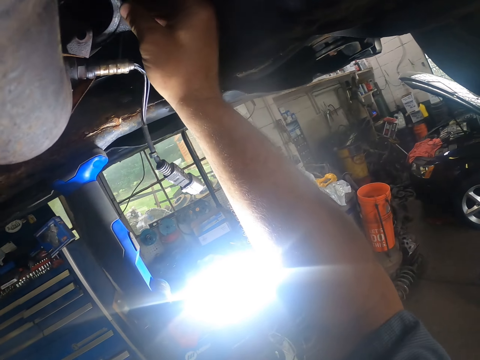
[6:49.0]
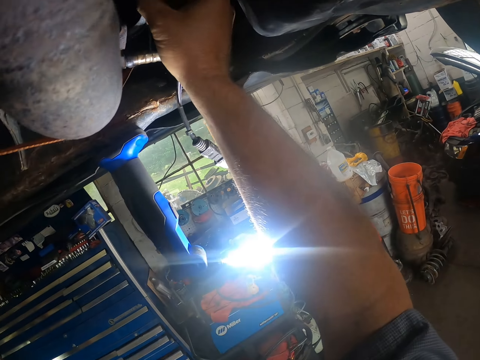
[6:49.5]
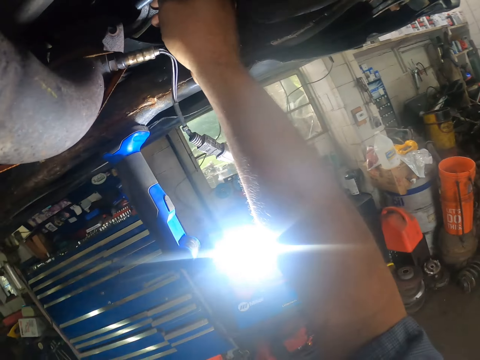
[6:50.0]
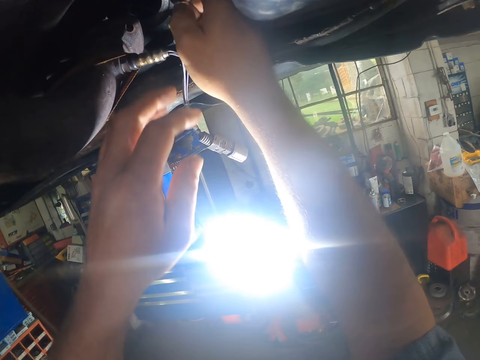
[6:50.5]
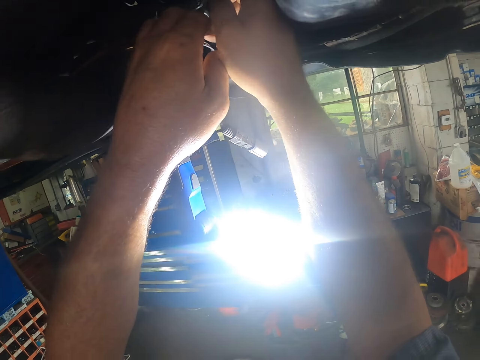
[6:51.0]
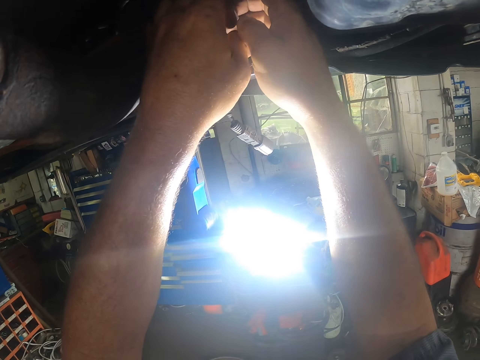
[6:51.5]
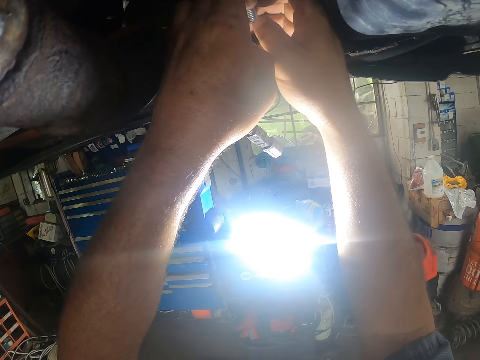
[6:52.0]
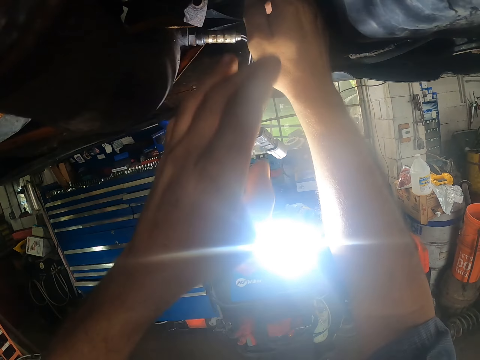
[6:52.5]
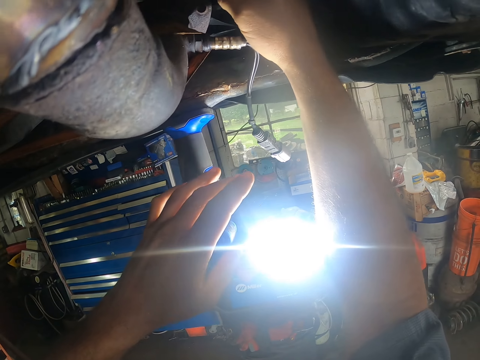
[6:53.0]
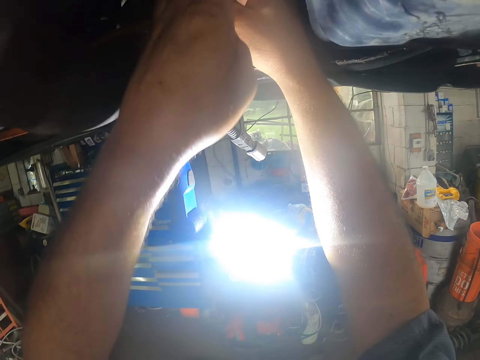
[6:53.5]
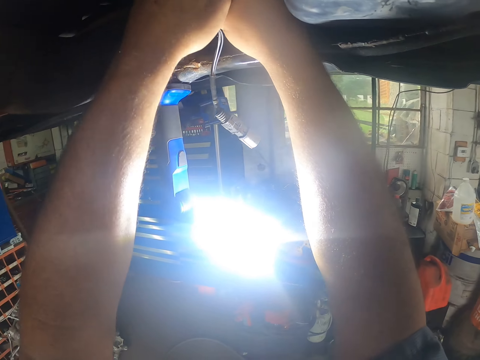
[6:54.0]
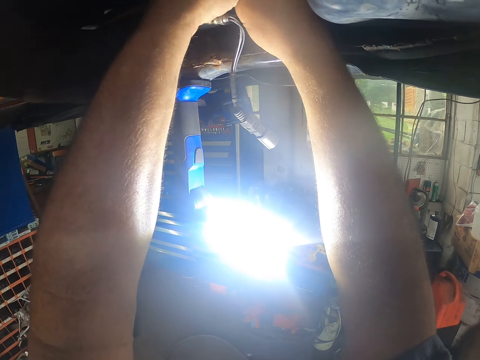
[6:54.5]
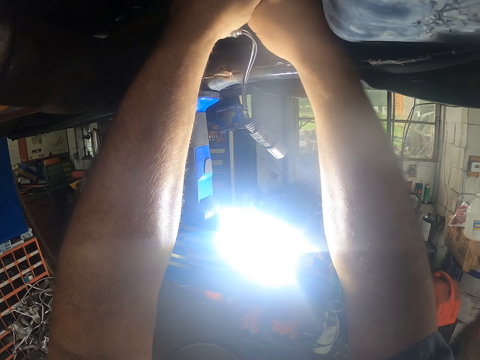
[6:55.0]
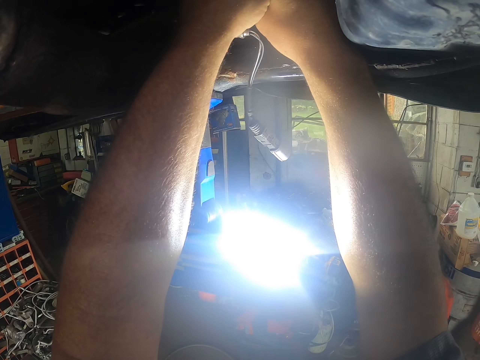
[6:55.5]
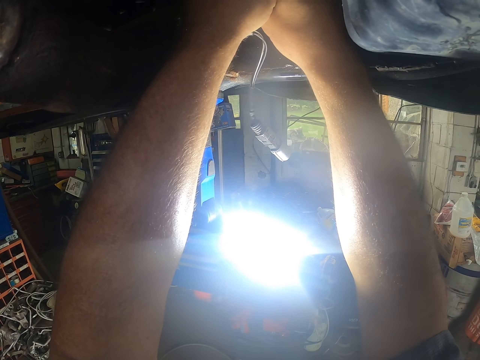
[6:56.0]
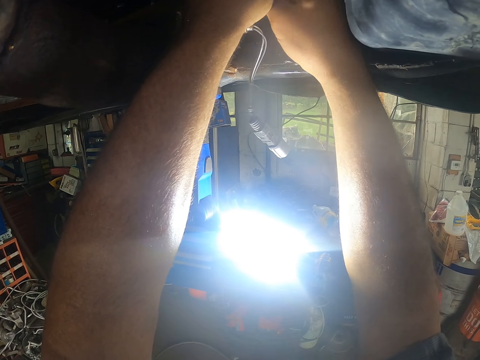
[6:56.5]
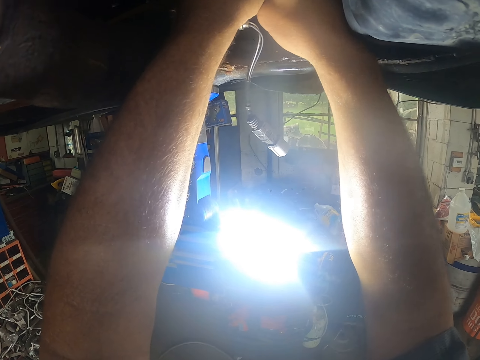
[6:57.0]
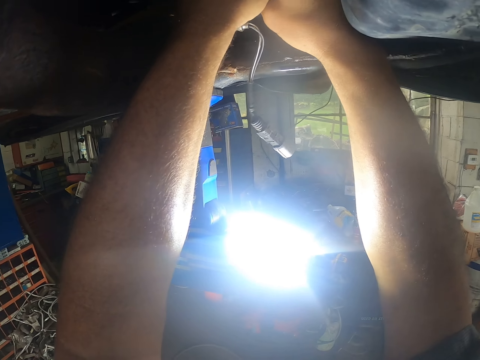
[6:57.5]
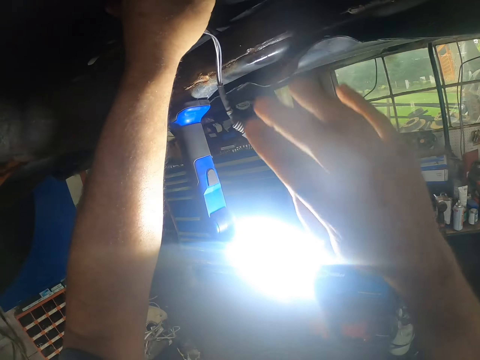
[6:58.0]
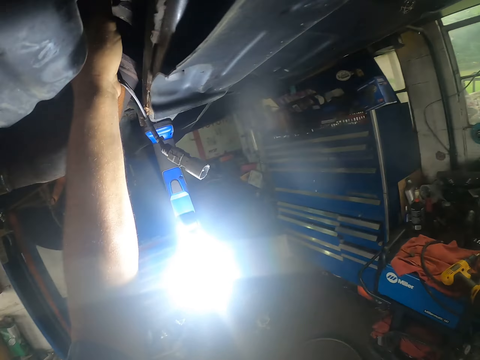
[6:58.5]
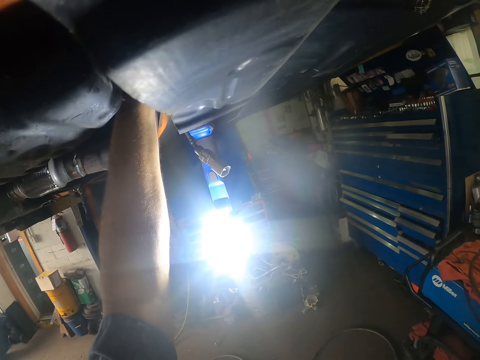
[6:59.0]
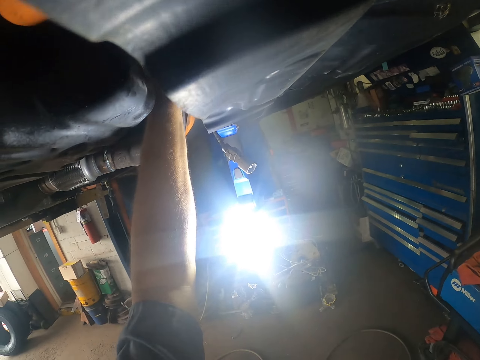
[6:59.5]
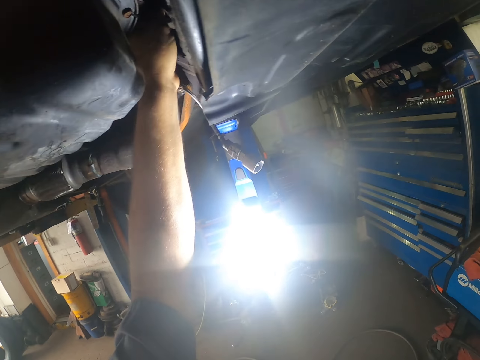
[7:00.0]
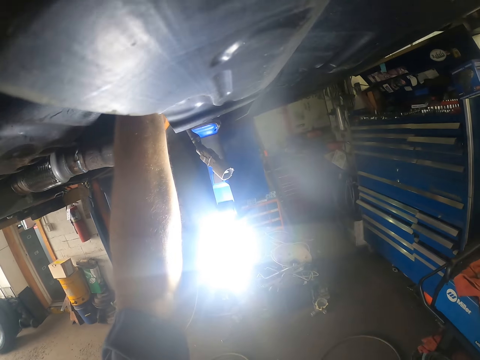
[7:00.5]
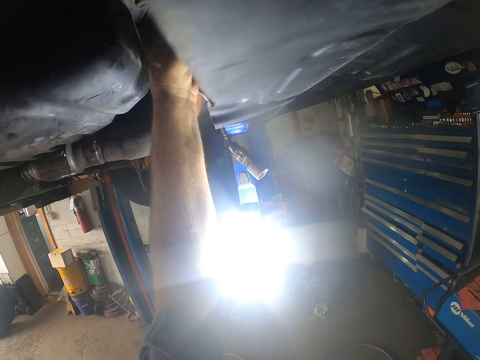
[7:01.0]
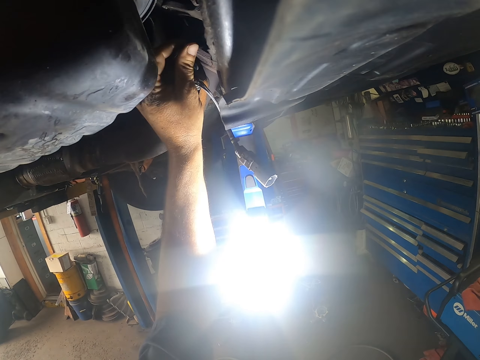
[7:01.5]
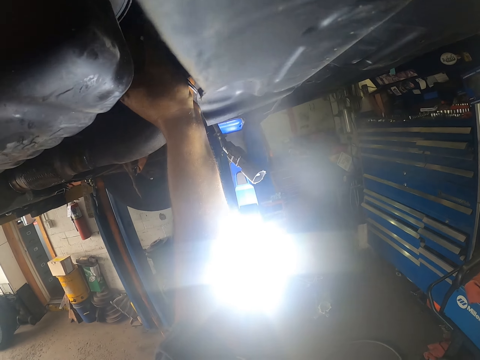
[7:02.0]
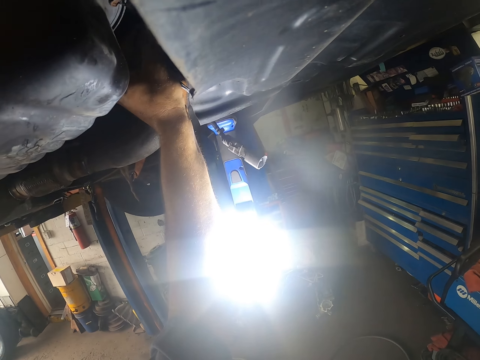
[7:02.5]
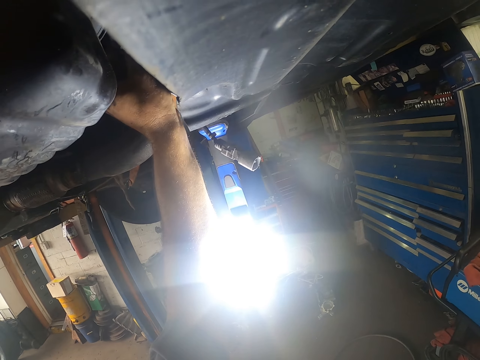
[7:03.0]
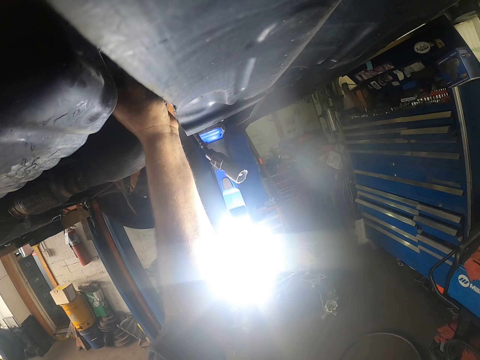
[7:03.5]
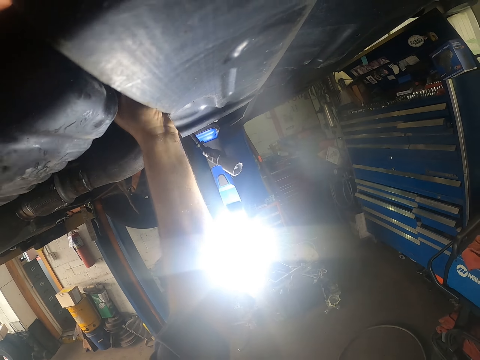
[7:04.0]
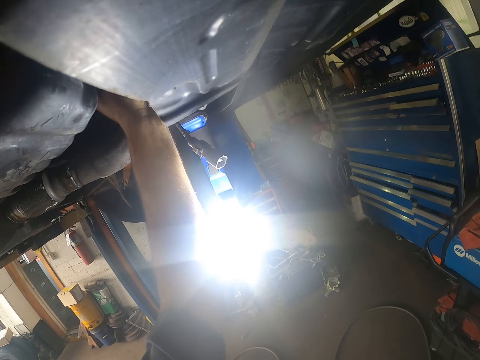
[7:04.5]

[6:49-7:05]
The camera wearer does something.

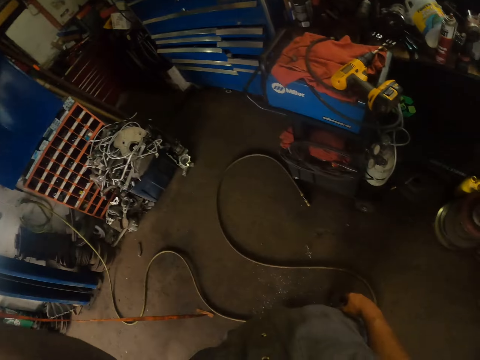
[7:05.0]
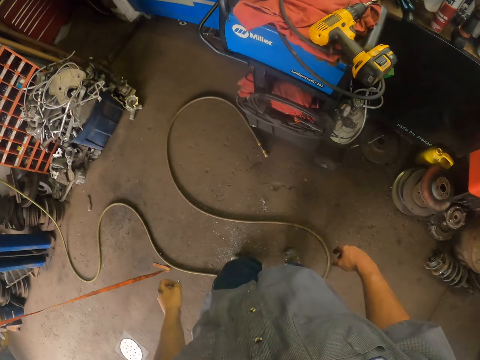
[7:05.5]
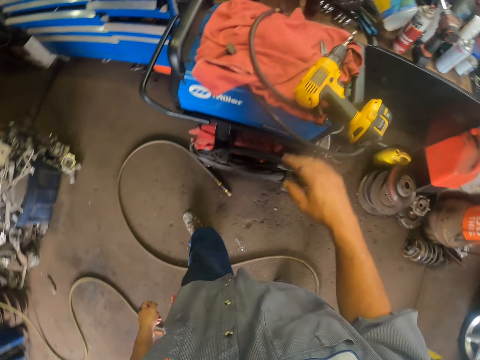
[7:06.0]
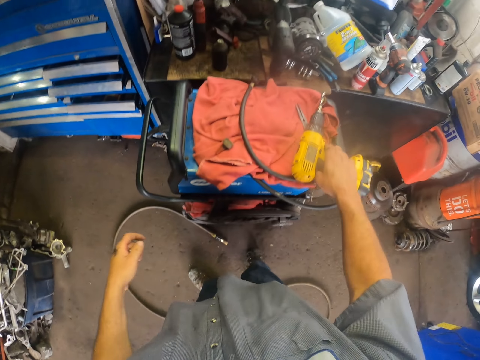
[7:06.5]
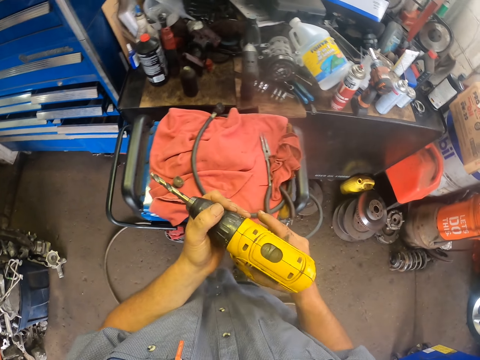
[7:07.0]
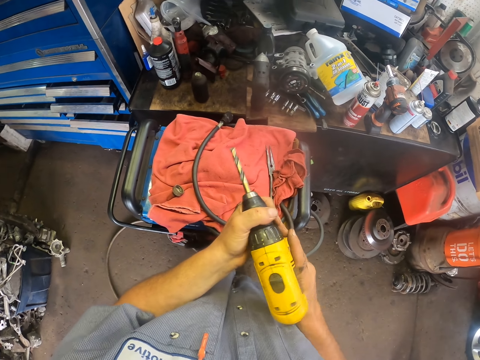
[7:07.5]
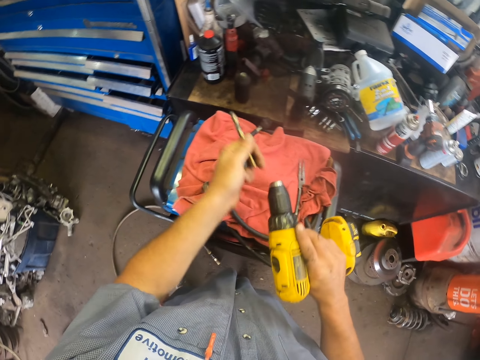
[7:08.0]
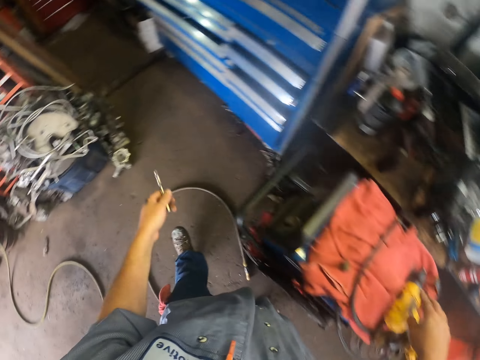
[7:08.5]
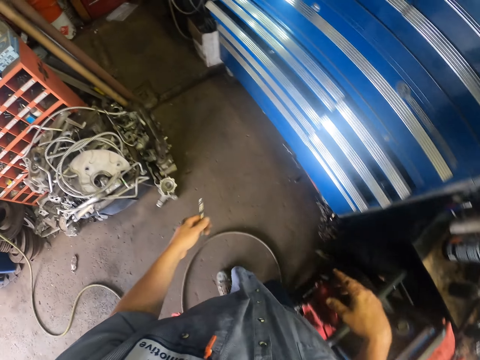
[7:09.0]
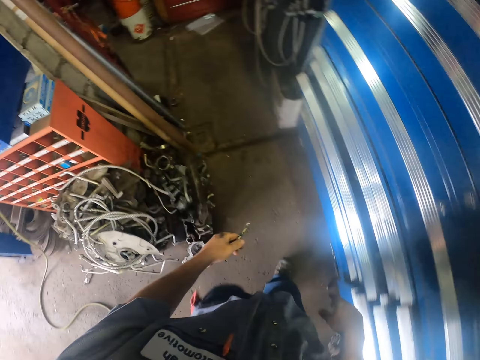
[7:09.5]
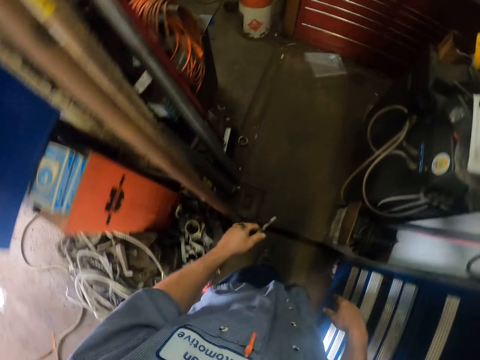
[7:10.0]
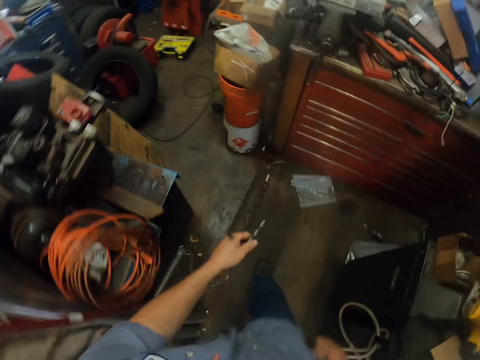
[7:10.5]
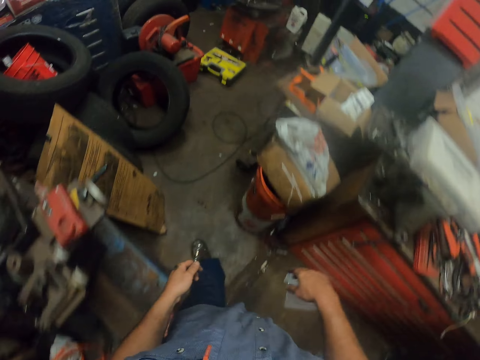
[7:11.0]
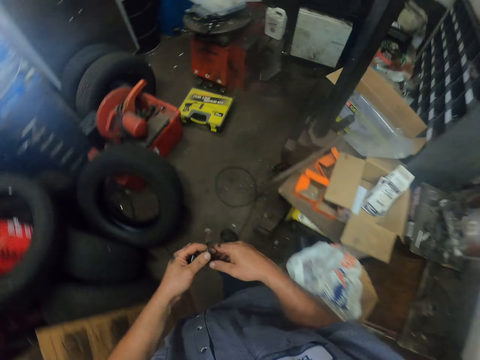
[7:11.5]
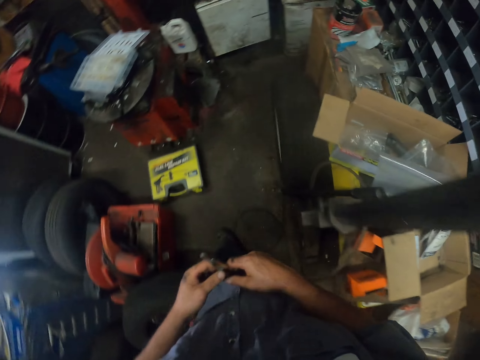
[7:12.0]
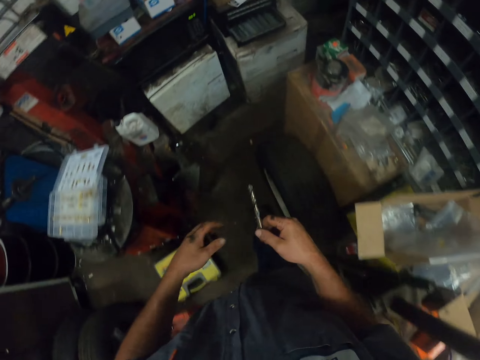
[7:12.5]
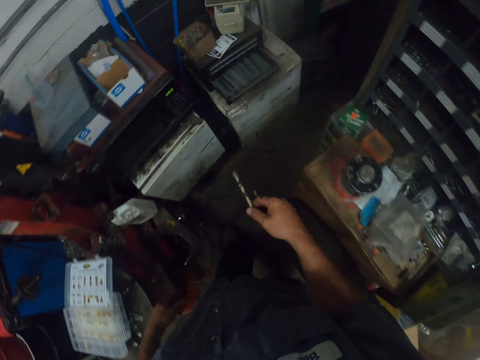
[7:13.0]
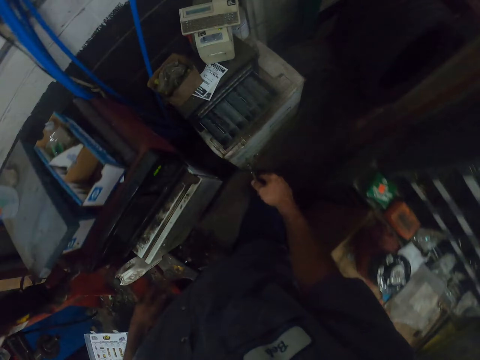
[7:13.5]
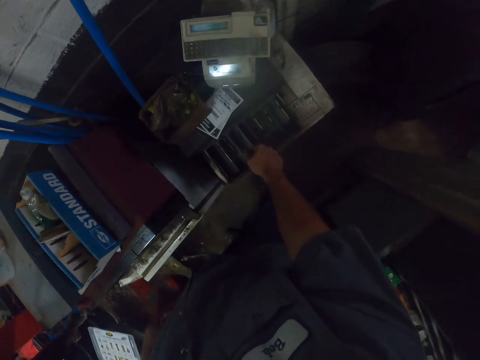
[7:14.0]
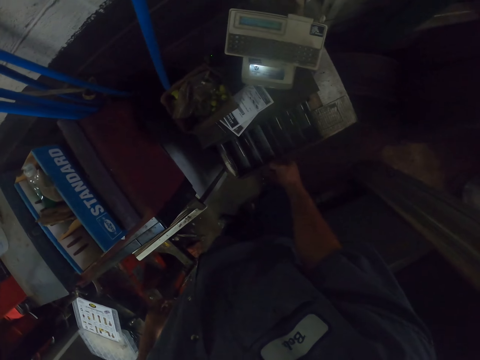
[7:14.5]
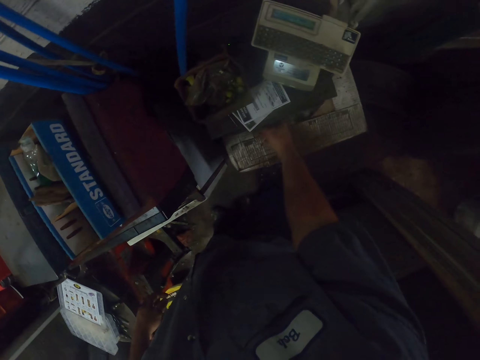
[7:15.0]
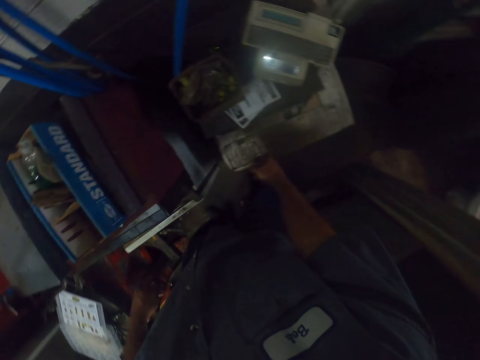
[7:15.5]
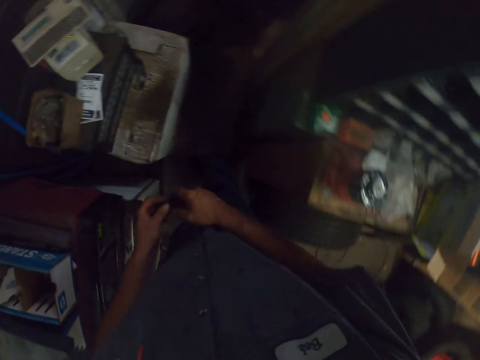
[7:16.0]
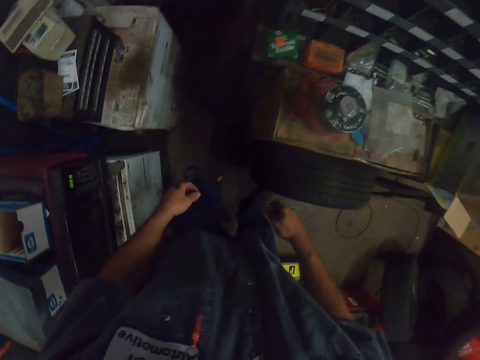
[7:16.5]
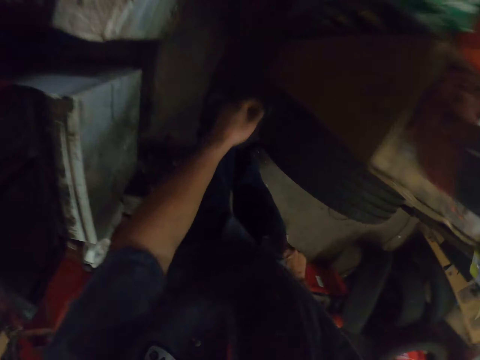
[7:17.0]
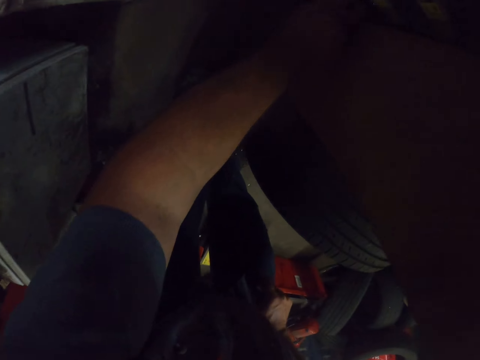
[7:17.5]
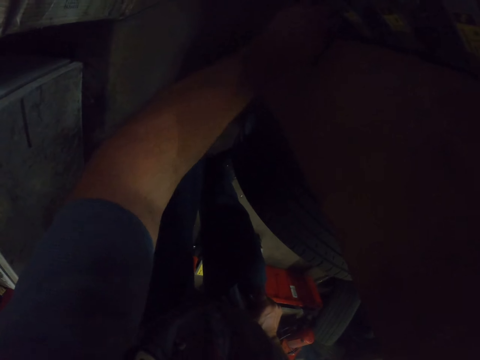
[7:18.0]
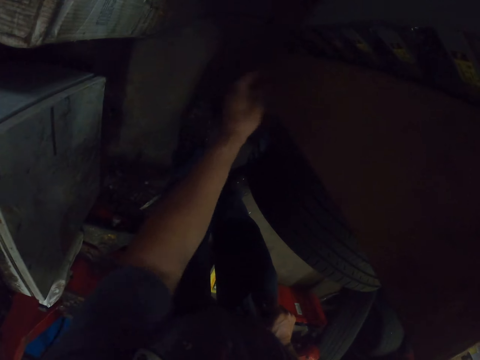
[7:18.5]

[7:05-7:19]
The camera wearer picks the drill. They remove the drill bit on the drill. They put the drill down on the generator. They walk around. They put the drill bit in the drawer. They close the drawer.
